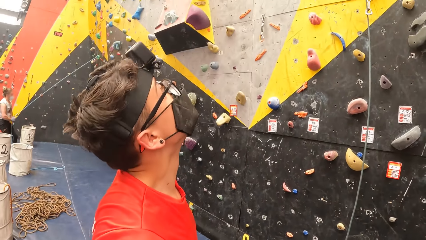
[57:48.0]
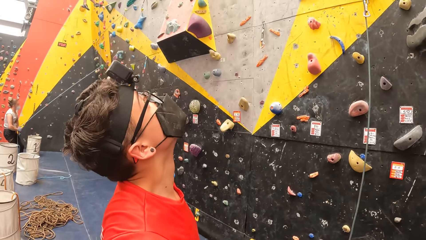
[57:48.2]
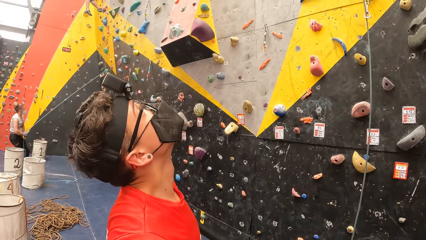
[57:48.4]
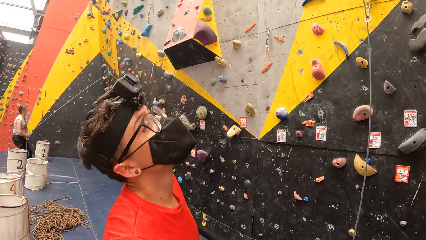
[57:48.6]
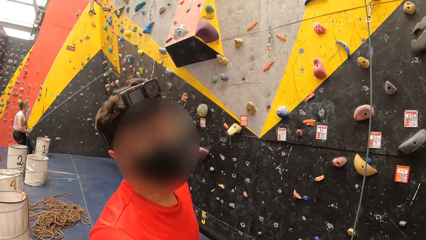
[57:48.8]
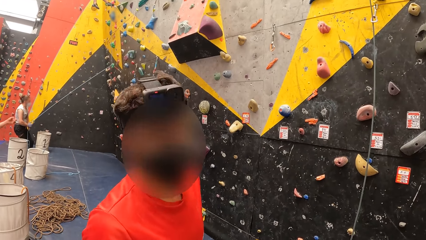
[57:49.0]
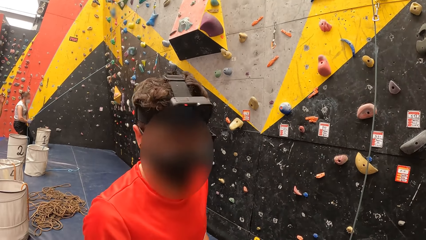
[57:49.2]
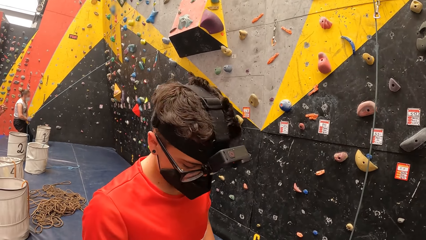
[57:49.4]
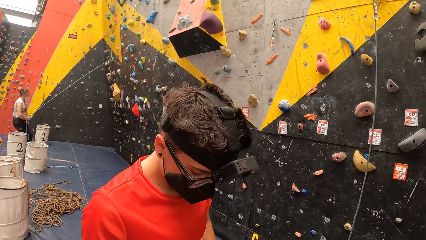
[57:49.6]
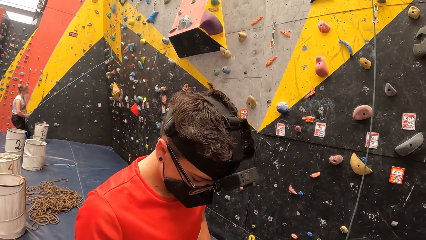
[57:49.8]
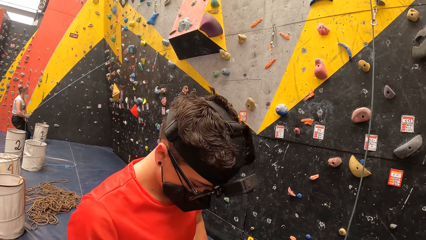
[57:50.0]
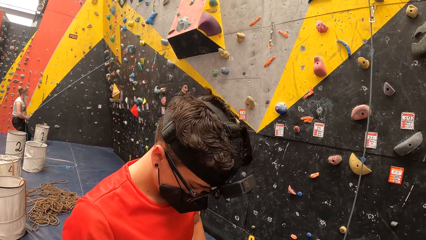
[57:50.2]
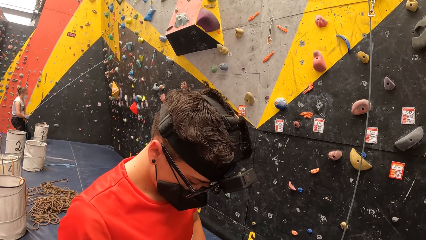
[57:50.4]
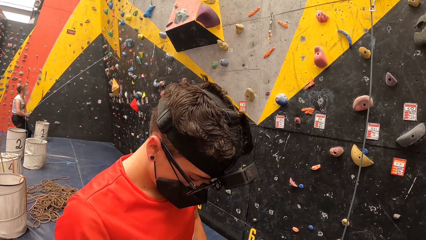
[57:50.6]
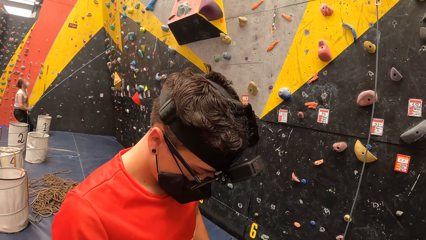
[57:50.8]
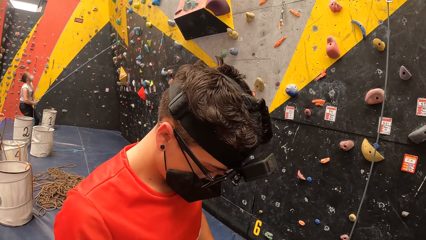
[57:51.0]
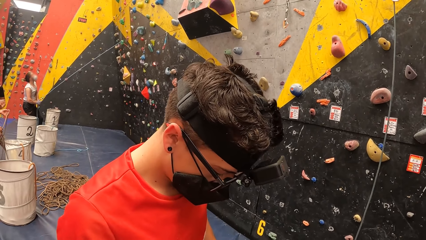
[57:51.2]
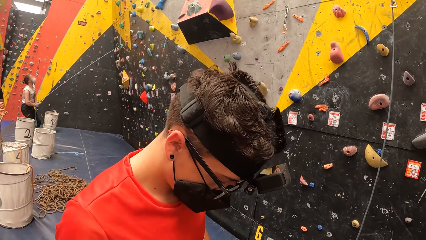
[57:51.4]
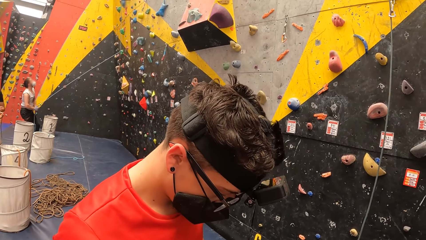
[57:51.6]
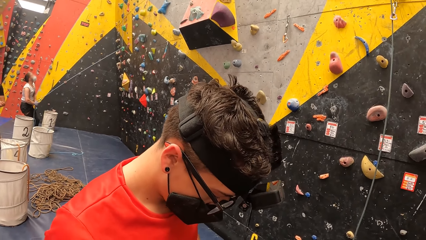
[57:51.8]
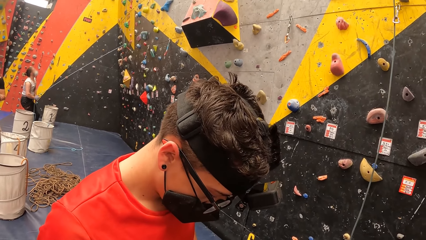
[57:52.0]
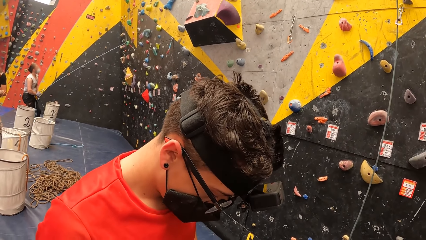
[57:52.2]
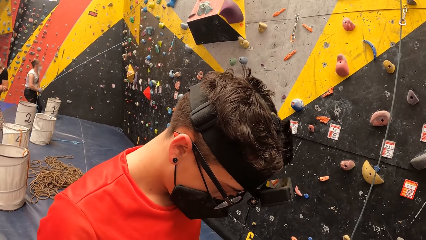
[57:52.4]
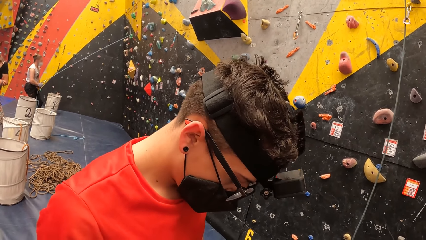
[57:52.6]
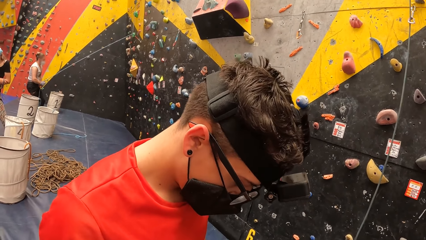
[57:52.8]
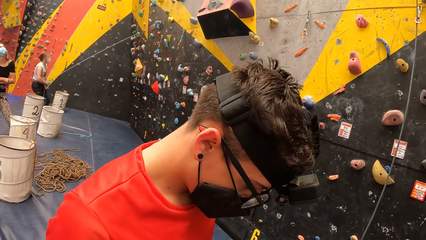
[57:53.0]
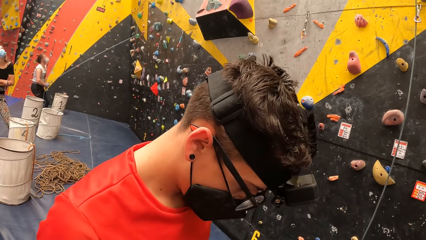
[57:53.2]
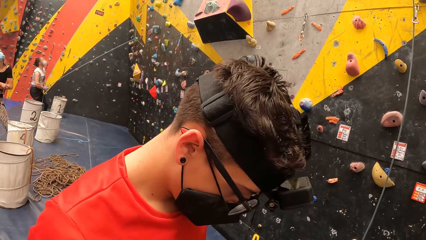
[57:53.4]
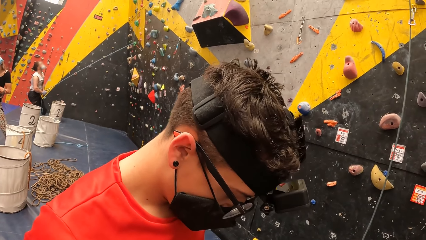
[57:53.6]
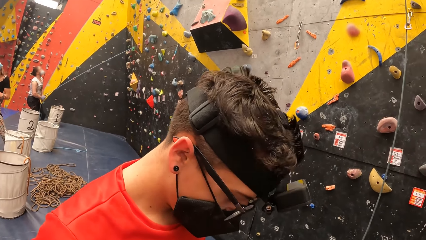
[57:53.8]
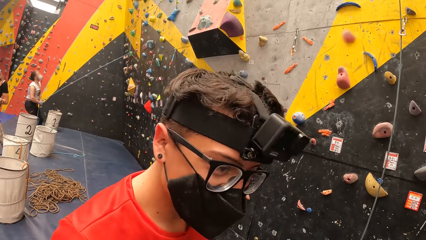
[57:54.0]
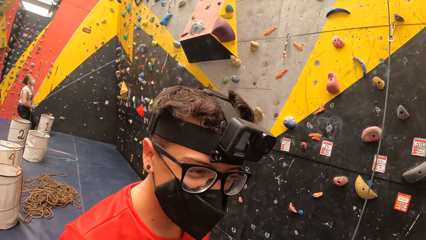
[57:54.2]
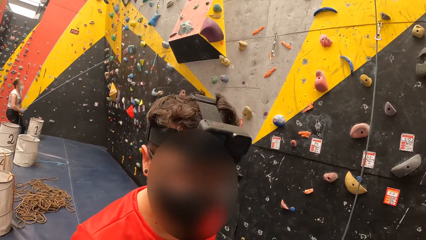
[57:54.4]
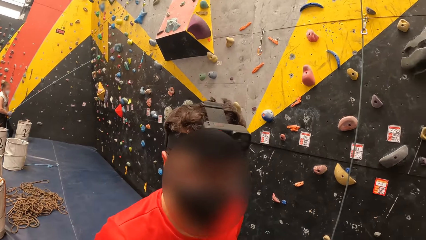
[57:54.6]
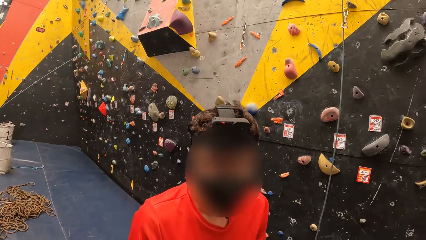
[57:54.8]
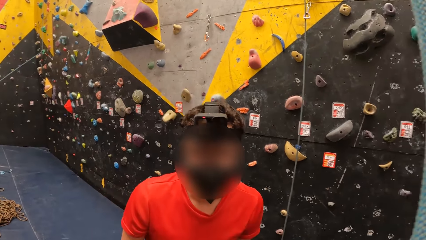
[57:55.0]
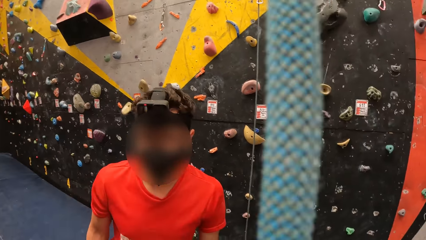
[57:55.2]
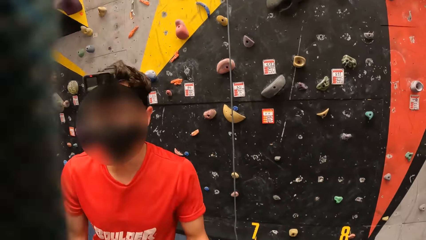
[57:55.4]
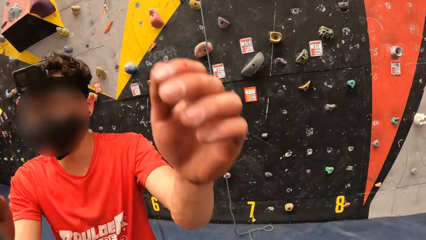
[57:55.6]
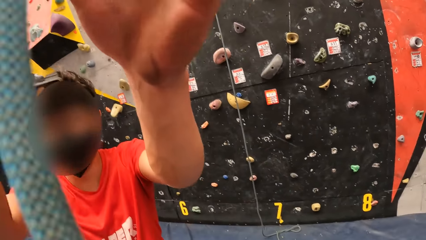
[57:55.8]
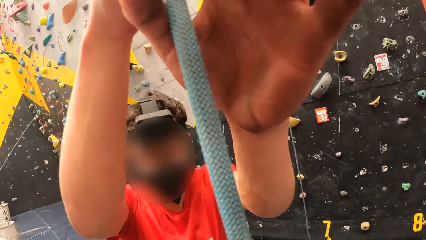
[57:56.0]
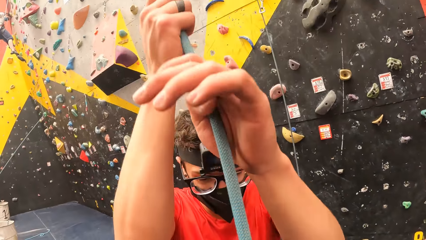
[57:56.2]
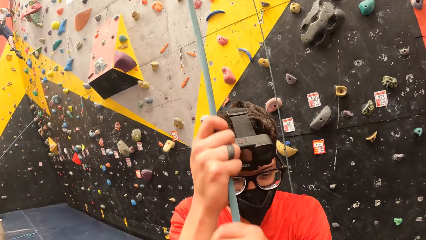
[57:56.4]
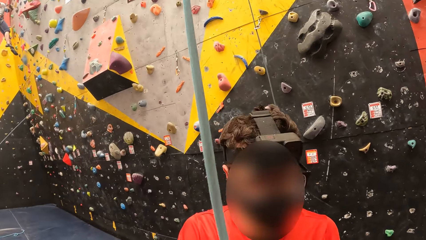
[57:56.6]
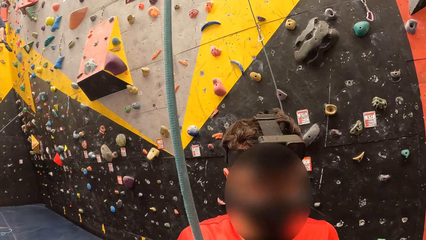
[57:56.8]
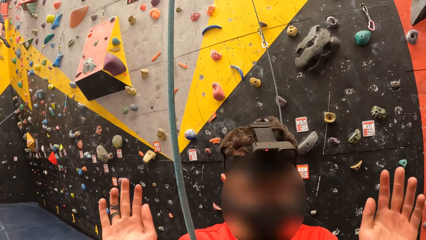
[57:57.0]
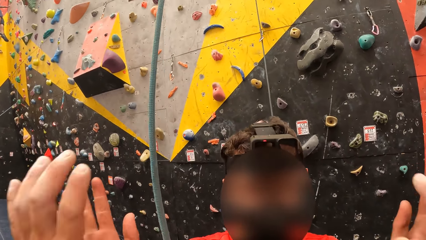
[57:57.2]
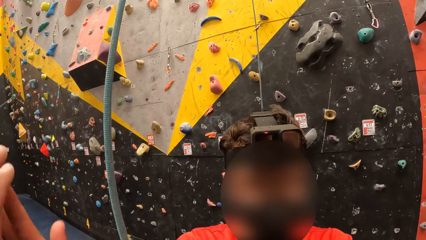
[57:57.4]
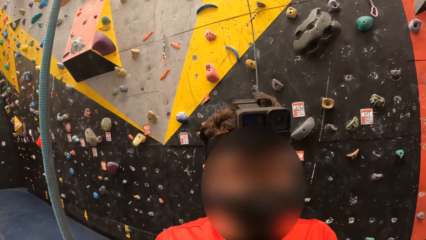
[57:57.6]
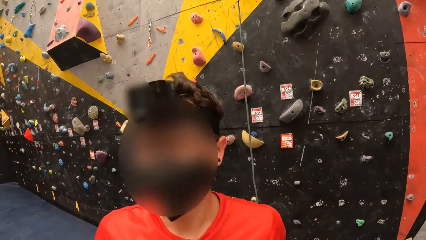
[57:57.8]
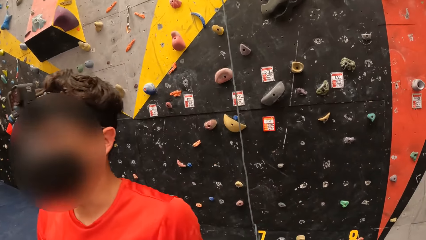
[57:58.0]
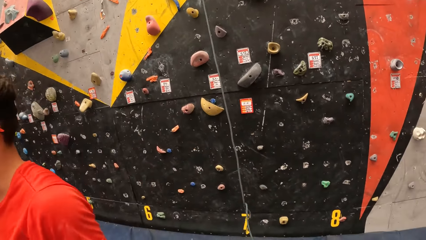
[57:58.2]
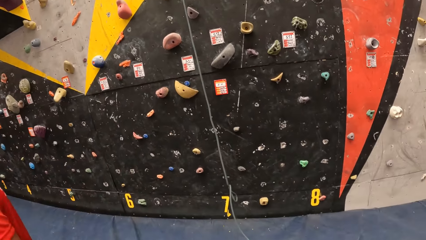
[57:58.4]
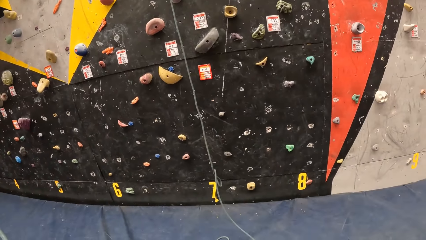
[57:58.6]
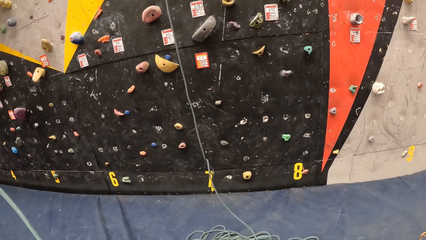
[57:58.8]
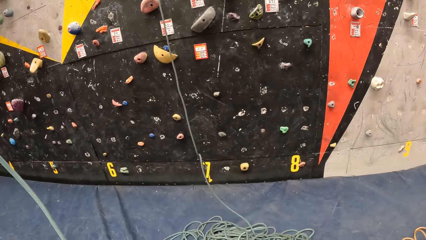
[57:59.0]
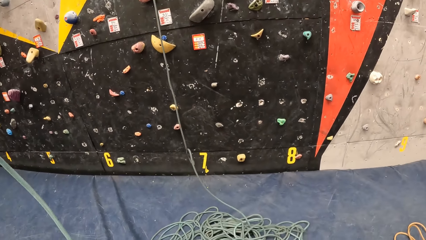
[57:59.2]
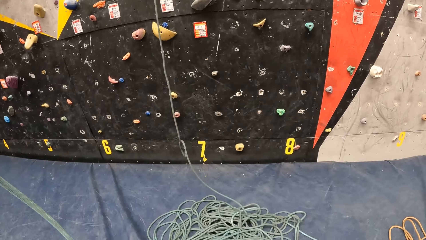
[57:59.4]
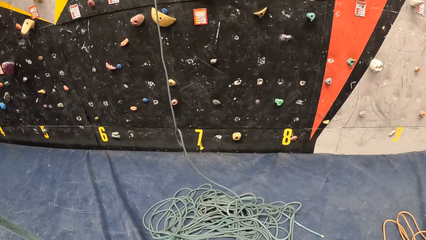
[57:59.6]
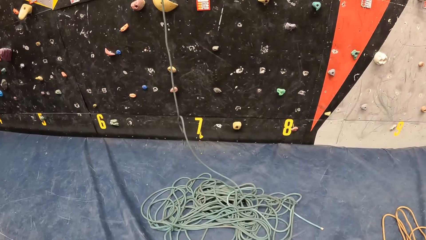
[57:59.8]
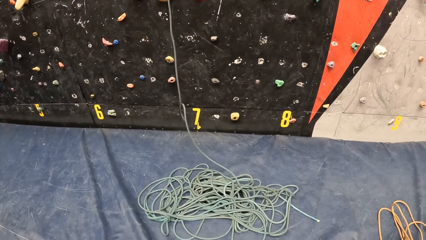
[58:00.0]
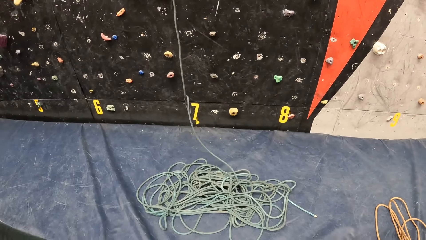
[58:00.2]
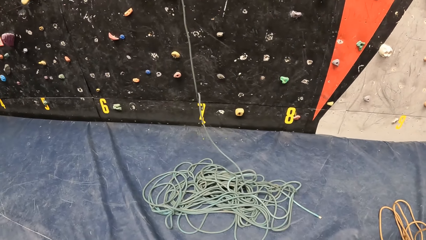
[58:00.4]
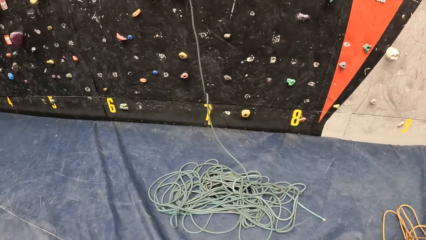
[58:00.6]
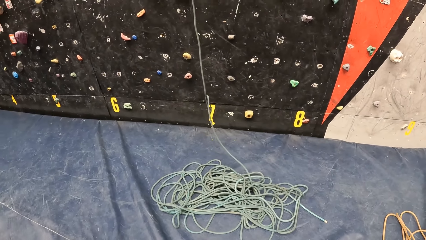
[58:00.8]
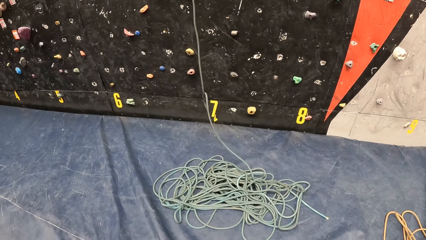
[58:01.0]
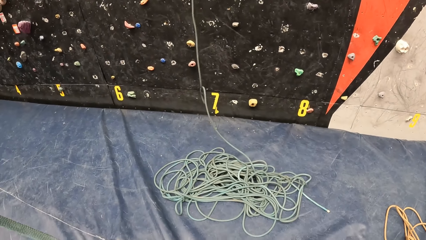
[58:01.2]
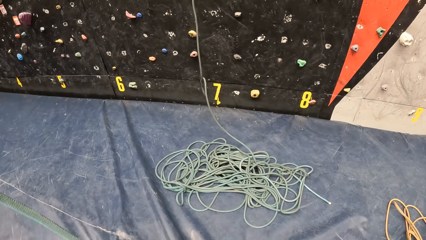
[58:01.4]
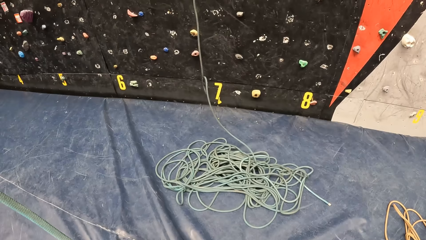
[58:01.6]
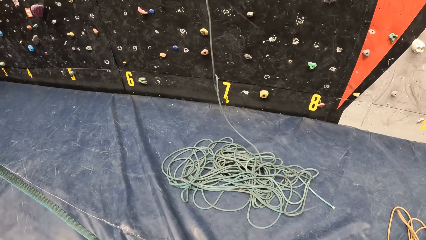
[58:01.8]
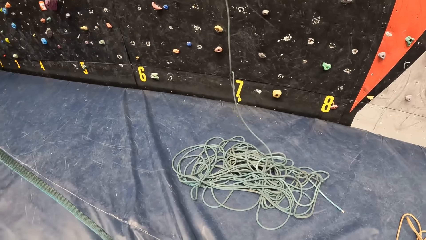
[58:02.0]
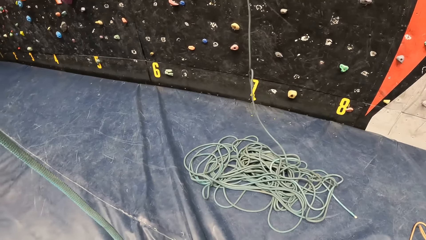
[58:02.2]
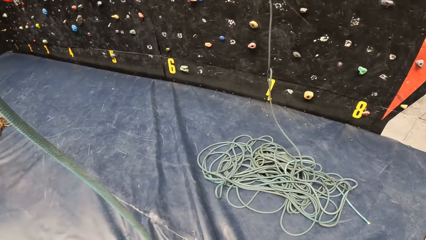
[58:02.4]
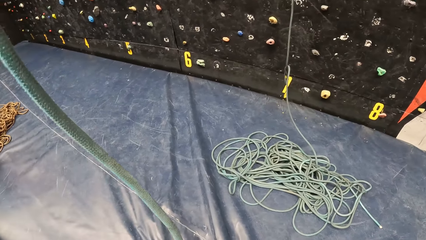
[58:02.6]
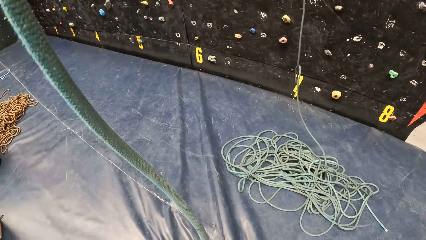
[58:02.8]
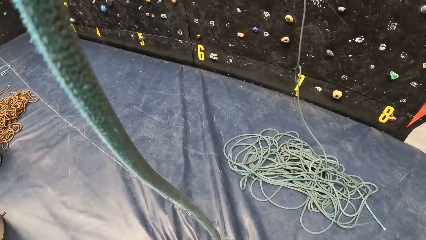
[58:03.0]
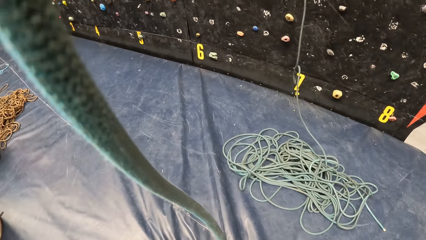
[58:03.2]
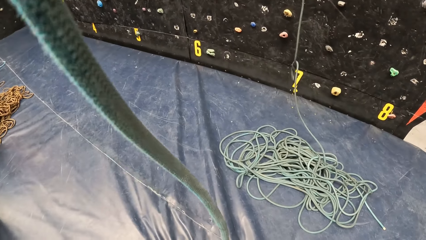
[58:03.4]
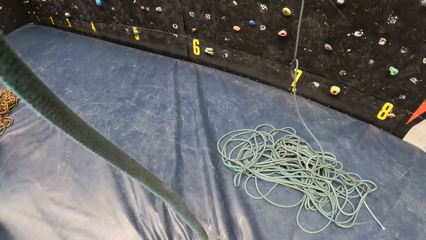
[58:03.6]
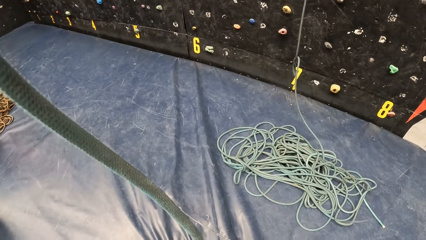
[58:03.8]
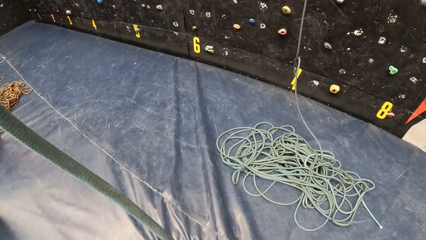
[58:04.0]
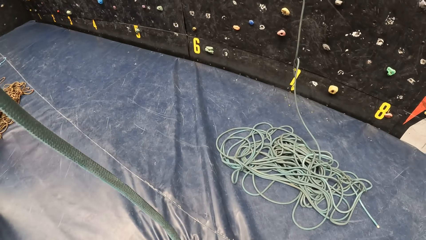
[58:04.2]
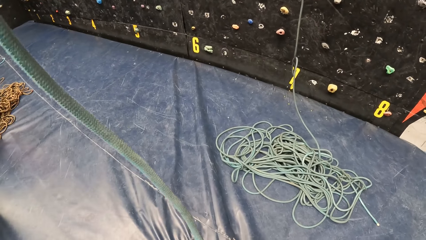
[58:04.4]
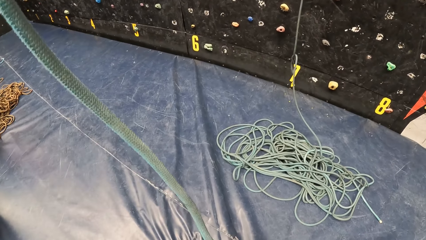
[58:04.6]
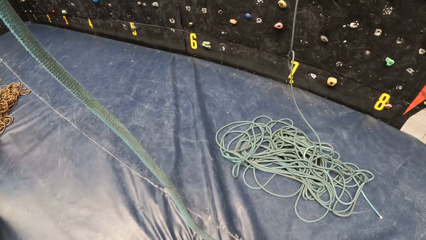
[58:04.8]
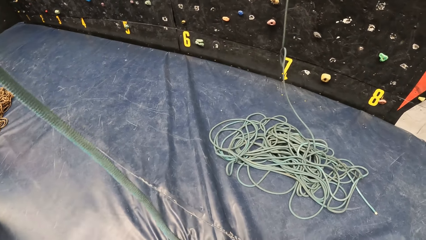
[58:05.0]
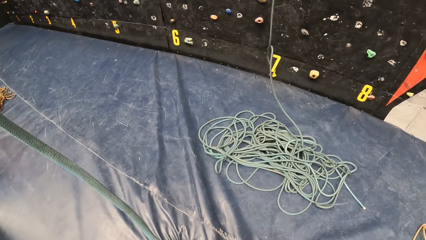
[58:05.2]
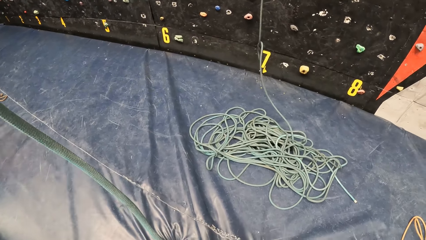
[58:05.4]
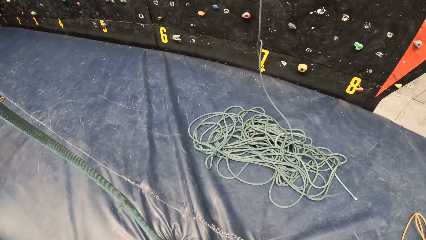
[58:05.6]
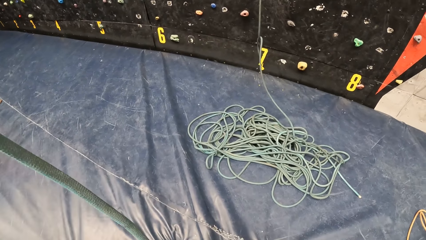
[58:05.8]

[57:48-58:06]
A man stares above on the wall. The man stares at something on his hands. The man stretches a rope. The camera wearer hand greets with the man. The man walks from the camera wearer. The camera wearer stares at a climbing rope on the floor. They pull the climbing rope.
